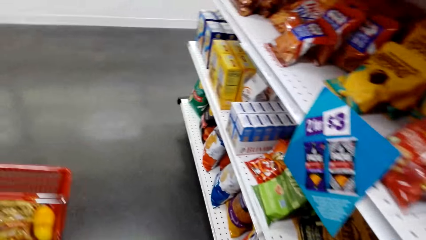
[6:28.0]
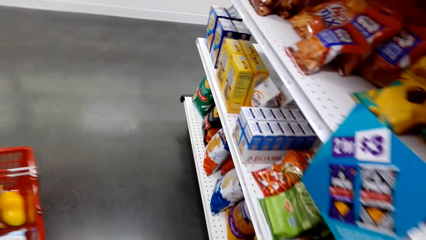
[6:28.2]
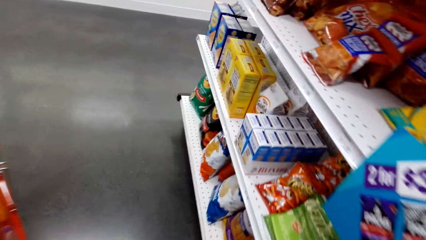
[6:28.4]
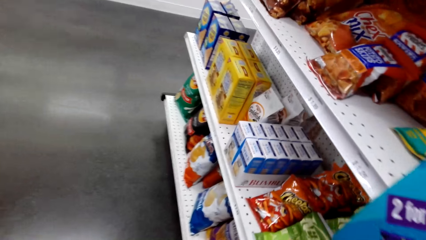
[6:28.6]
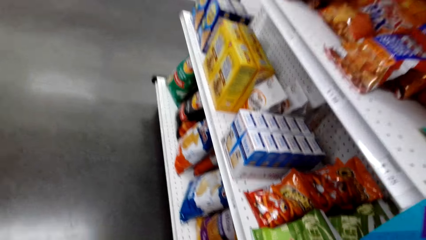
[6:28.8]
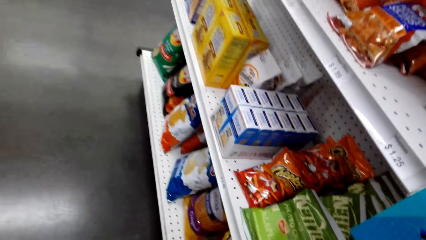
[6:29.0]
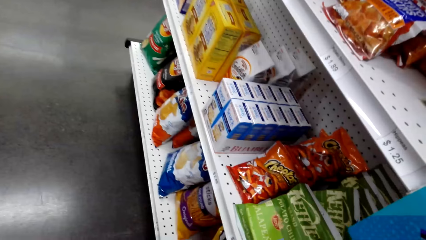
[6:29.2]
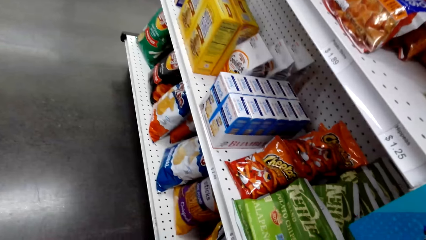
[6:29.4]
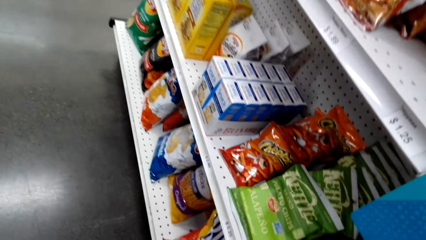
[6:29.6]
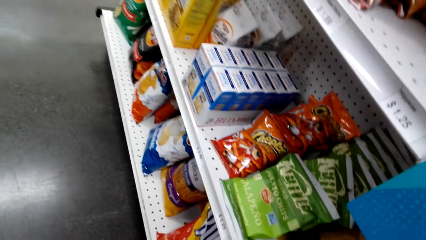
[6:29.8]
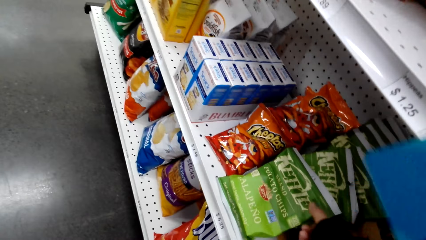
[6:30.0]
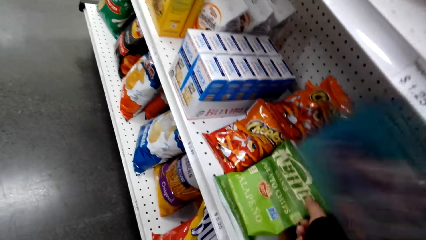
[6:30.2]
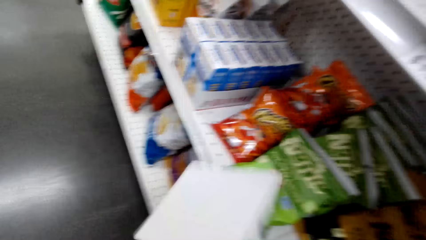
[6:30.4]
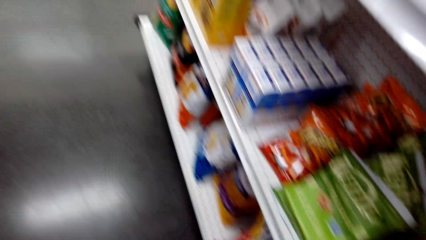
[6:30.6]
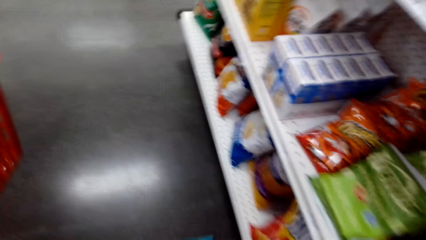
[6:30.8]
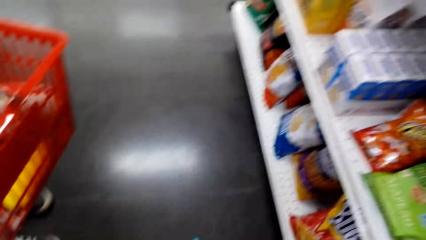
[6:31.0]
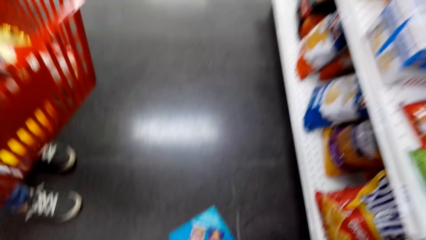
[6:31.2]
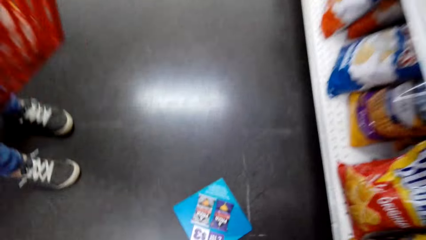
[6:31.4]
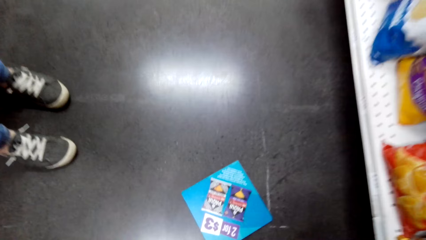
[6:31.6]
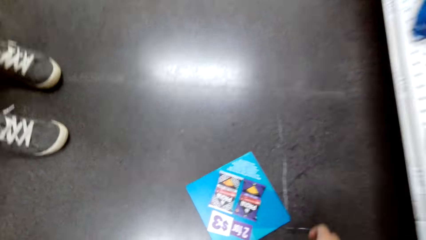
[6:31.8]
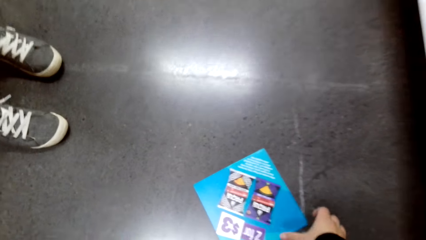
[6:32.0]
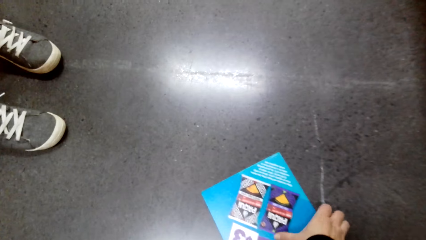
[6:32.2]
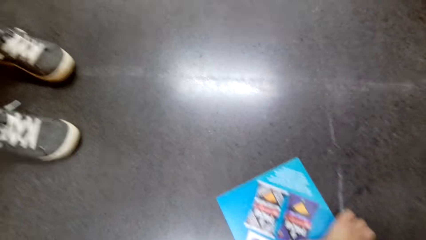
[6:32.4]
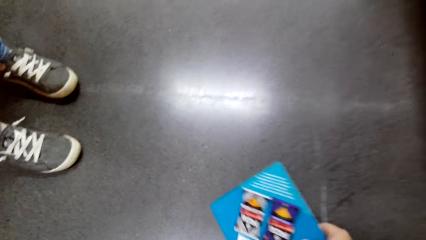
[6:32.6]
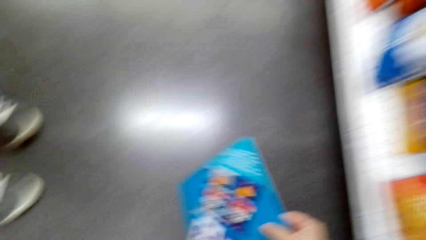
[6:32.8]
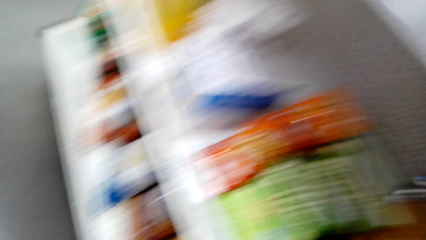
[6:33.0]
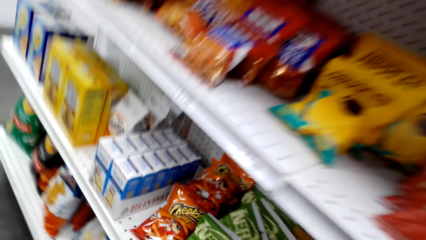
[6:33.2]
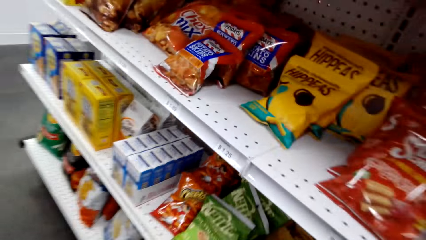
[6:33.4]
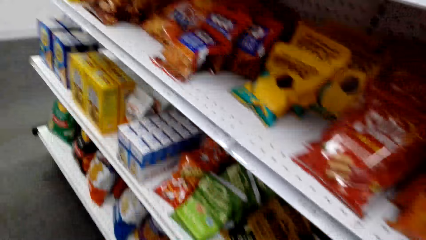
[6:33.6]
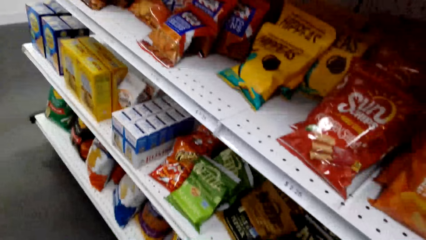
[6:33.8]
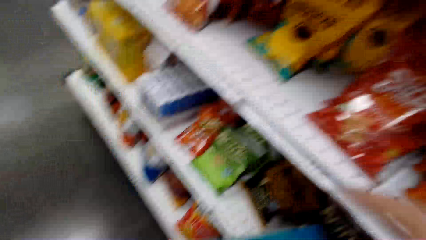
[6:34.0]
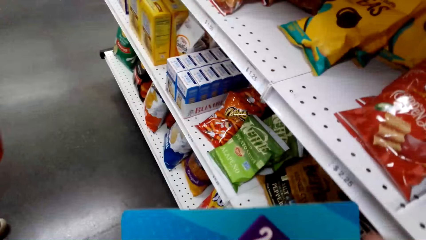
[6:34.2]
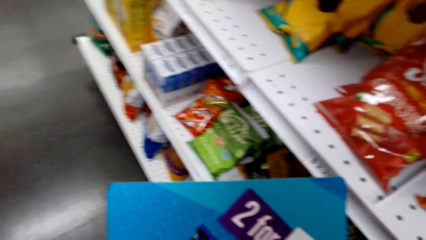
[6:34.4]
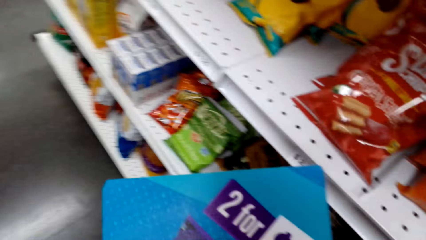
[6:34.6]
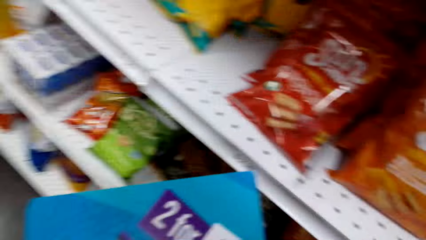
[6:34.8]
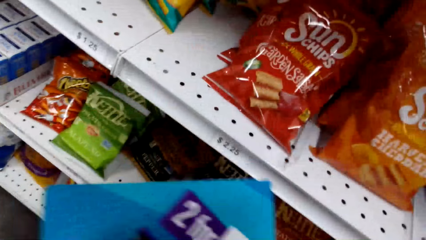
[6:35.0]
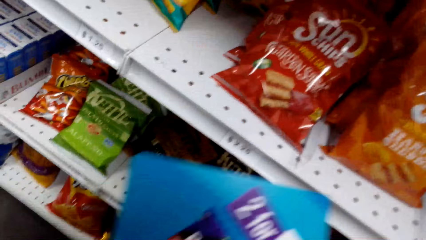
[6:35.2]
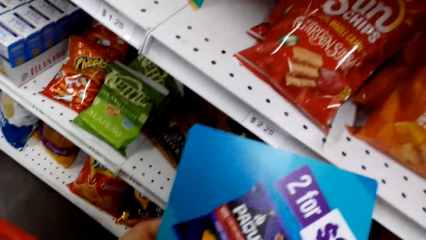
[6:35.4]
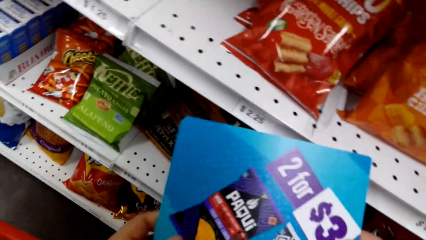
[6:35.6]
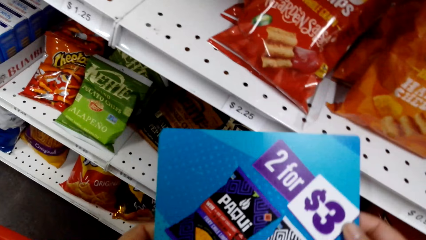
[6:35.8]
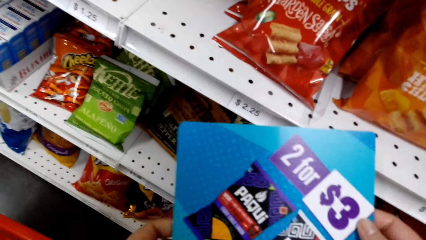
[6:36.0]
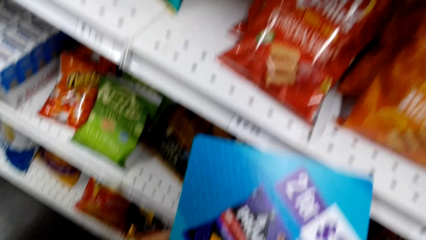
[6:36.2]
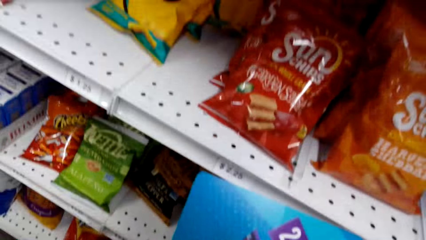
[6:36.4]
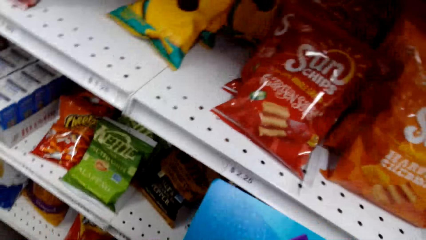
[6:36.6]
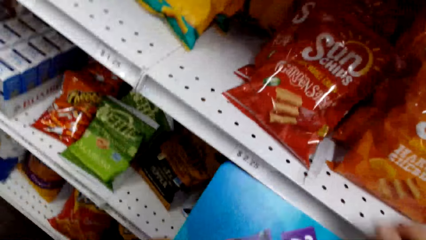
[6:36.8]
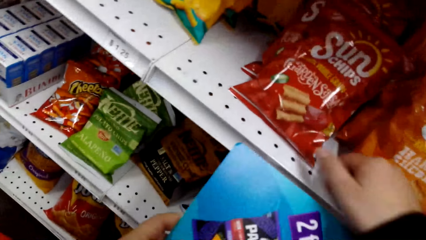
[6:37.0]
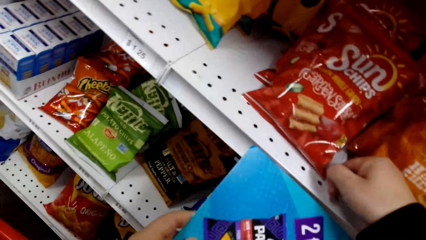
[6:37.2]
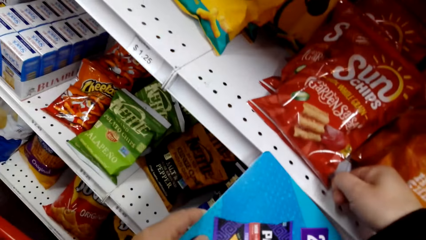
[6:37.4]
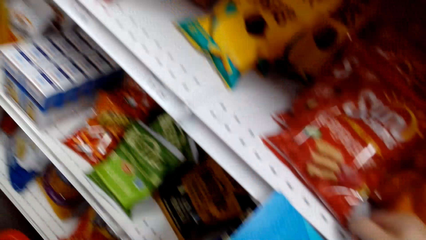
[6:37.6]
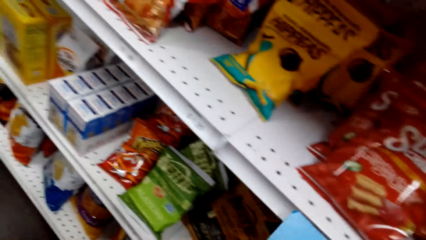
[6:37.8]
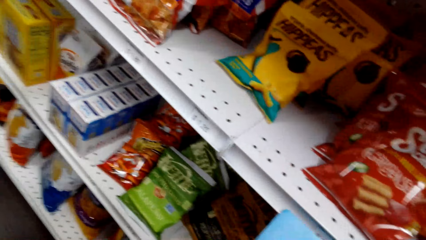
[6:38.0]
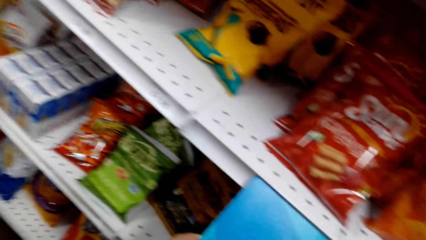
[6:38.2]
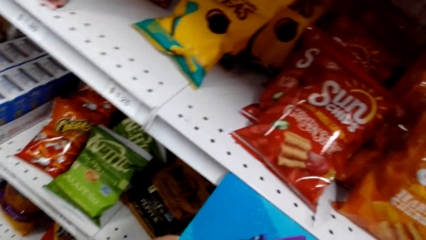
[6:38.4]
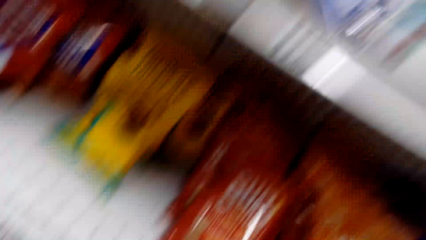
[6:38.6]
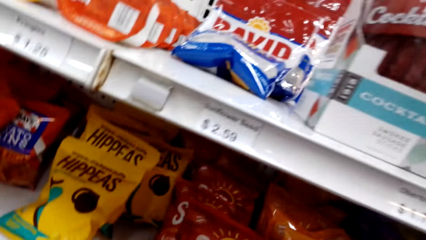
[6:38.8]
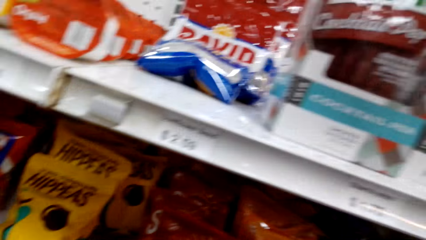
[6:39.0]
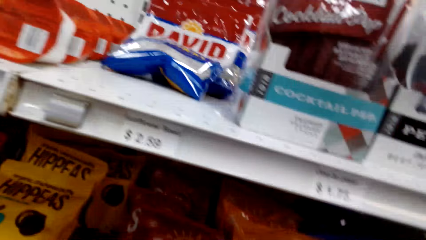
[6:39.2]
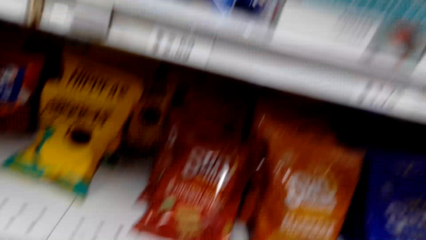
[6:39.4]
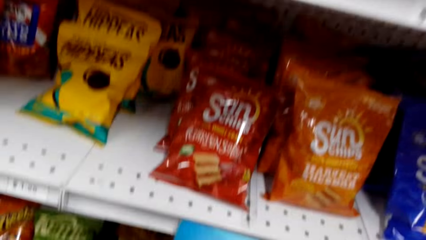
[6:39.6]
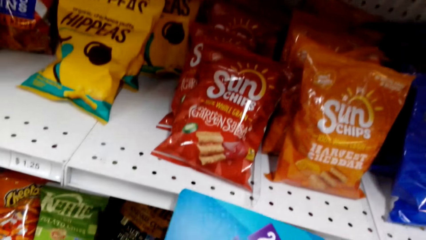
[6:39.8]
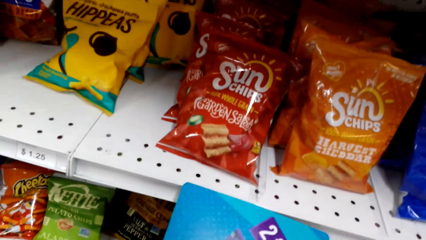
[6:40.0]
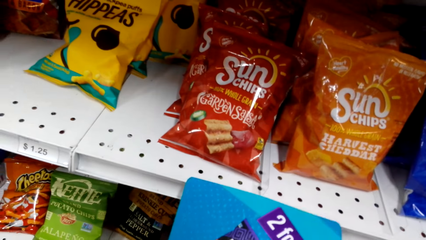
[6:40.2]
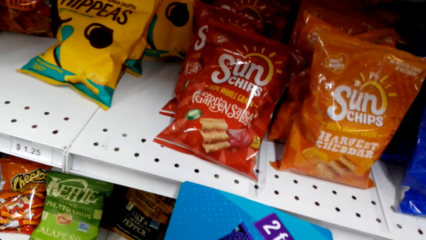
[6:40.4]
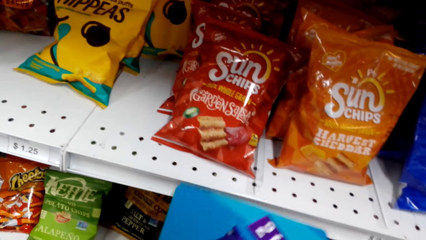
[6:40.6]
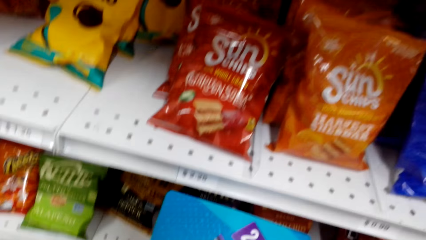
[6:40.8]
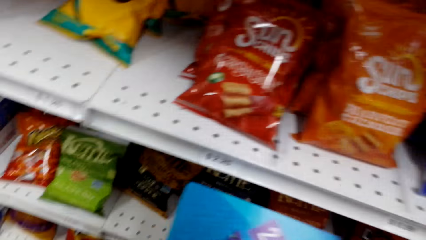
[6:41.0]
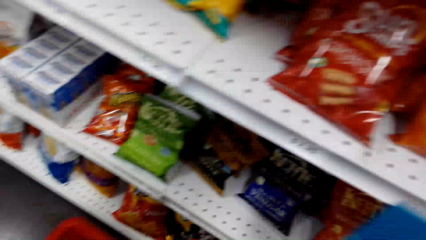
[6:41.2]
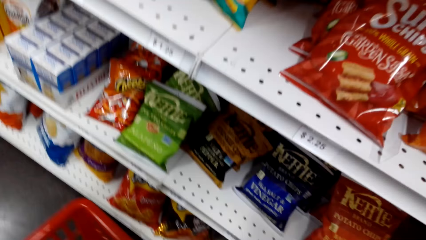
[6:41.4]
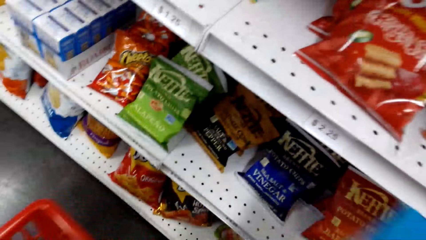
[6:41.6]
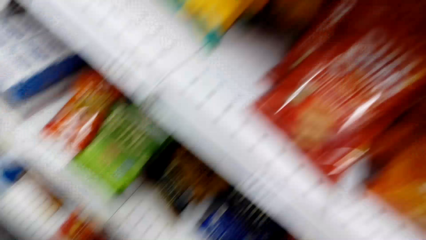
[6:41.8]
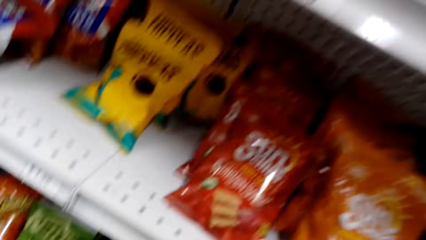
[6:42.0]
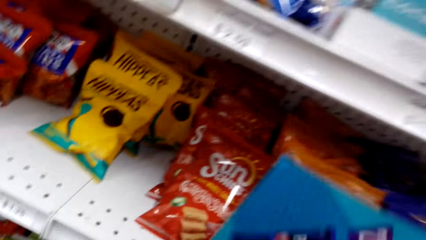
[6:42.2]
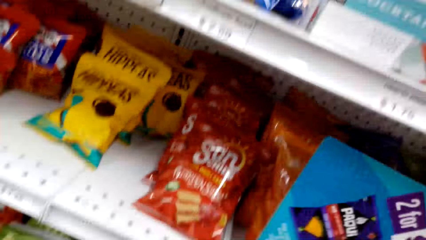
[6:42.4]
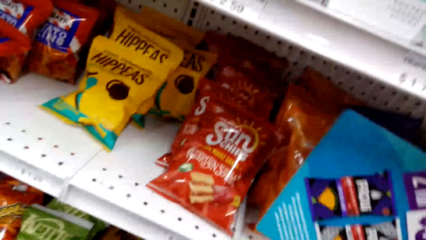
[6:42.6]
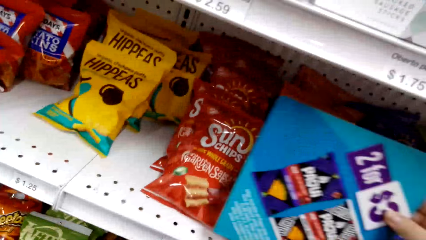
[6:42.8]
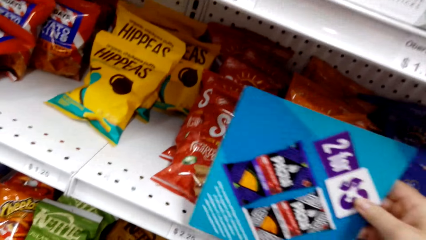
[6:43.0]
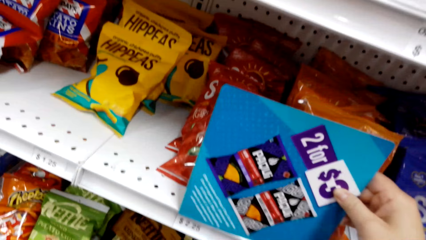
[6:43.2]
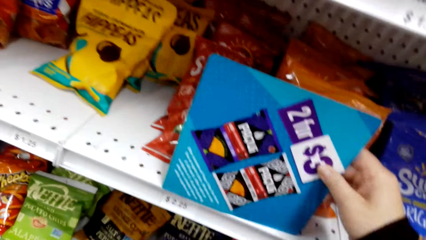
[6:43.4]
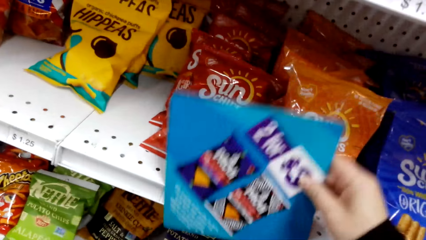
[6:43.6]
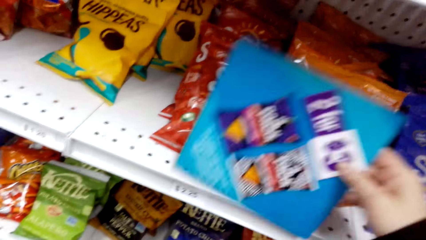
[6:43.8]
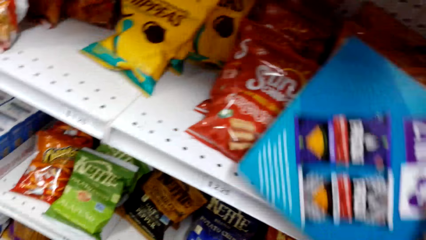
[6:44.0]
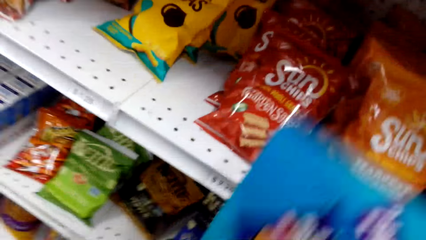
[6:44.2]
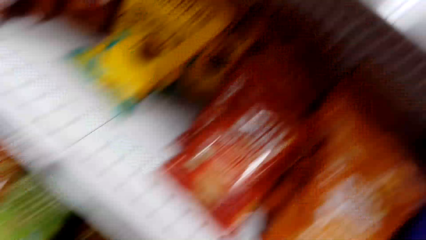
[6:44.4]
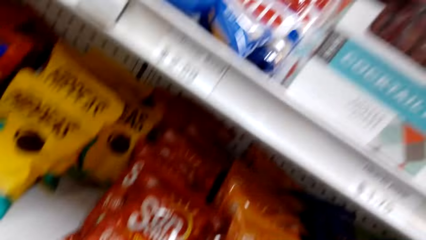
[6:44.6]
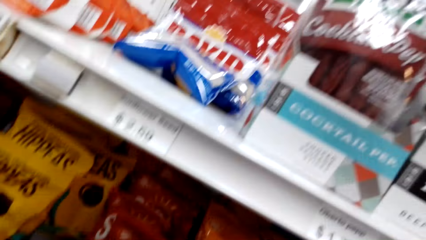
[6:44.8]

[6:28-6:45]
The camera wearer picks a packet of potato chips on a shelf. They drop something on the floor. They pick a price tag on the floor. They stare at something. They hang the price tag on the shelf. They converse with a woman. They look around. They converse with the woman. They hang the price tag on the shelf. They look around.
